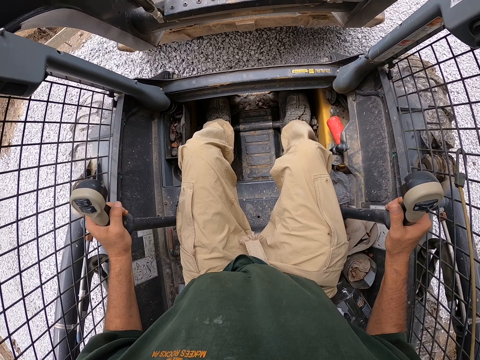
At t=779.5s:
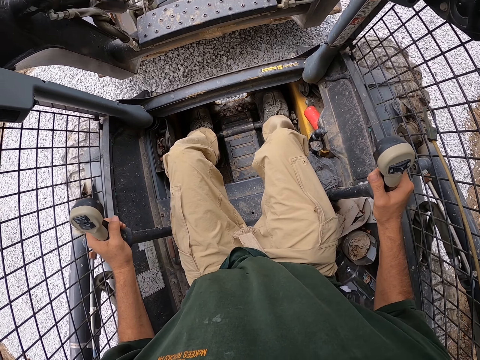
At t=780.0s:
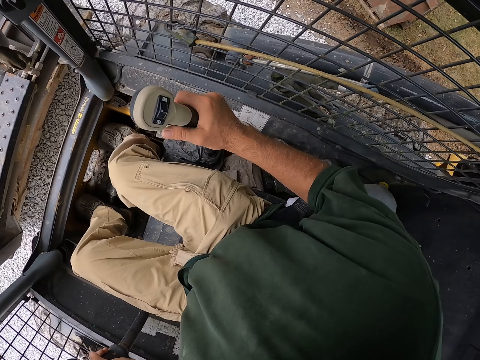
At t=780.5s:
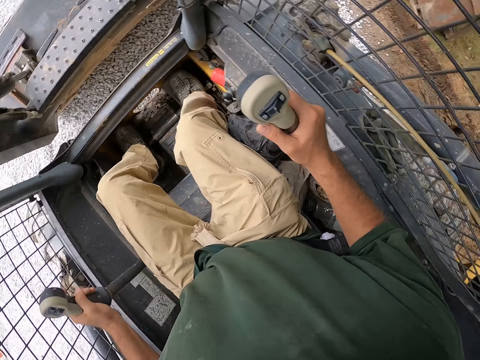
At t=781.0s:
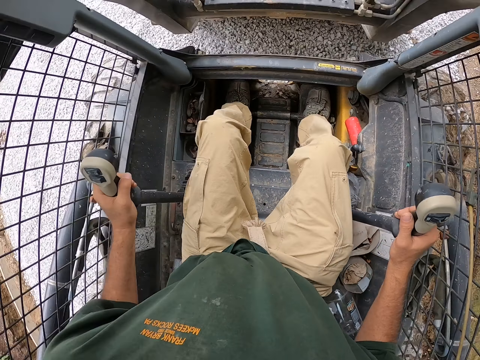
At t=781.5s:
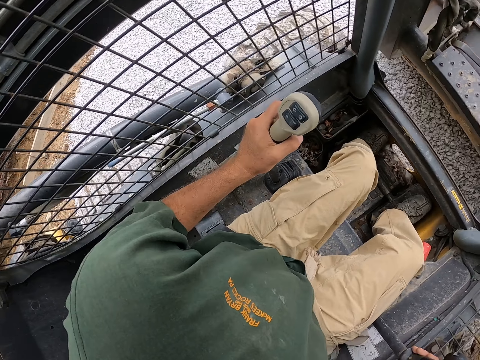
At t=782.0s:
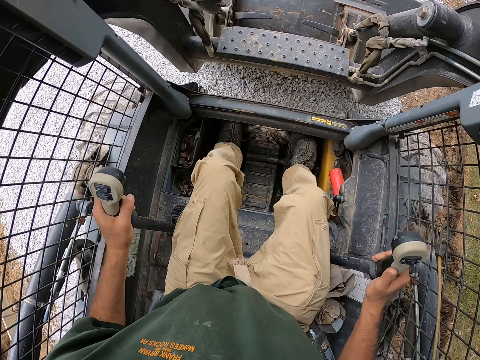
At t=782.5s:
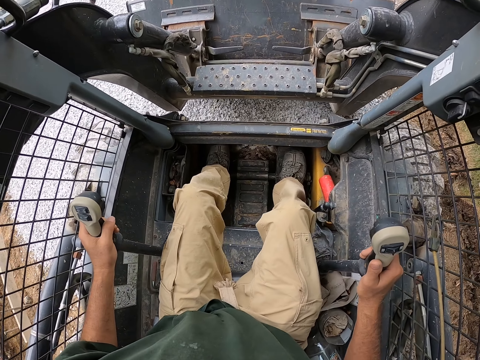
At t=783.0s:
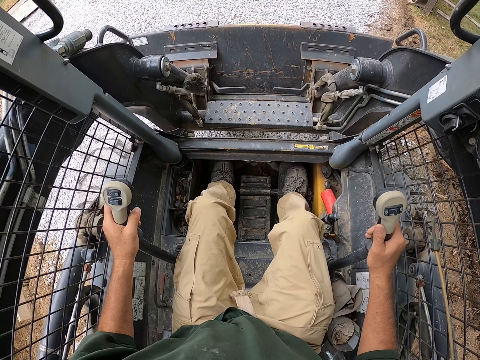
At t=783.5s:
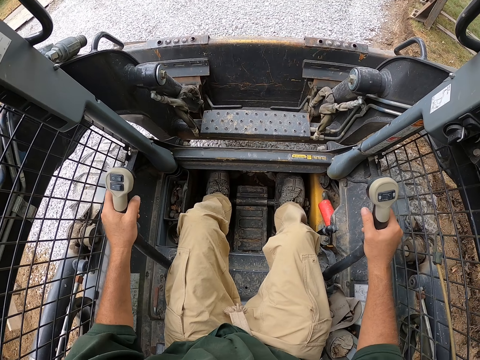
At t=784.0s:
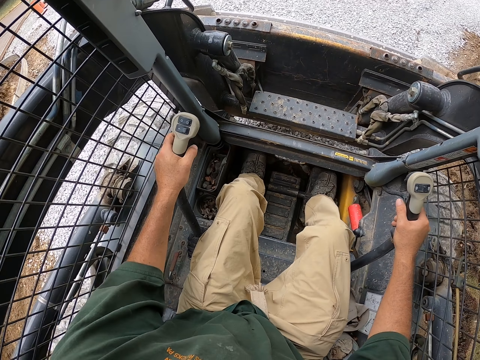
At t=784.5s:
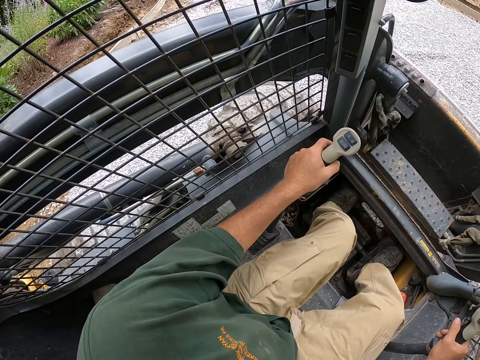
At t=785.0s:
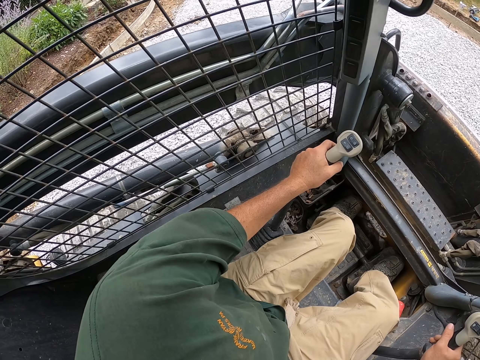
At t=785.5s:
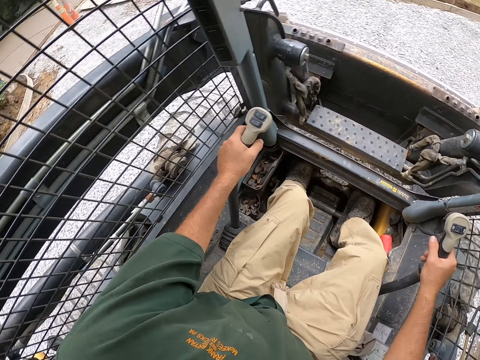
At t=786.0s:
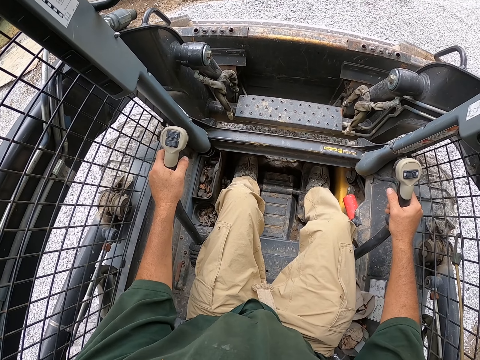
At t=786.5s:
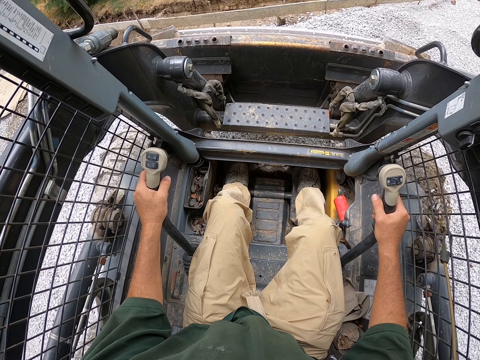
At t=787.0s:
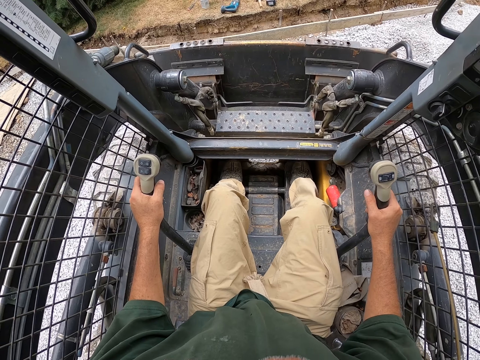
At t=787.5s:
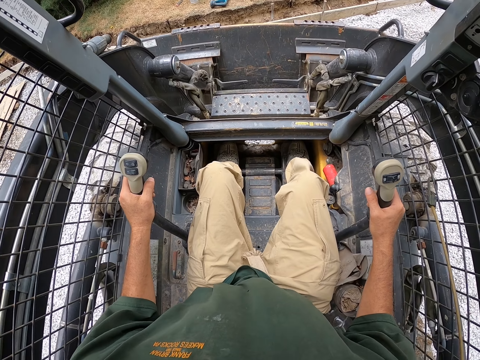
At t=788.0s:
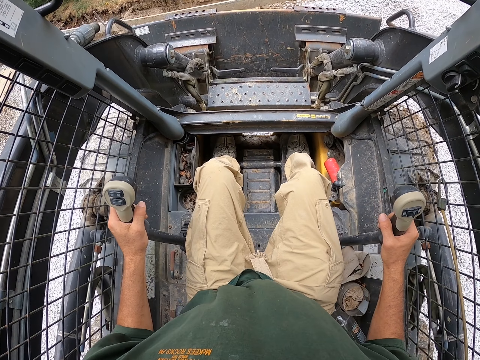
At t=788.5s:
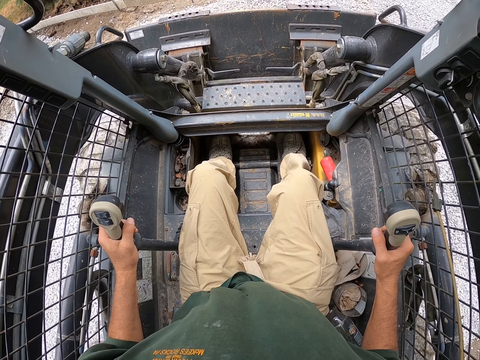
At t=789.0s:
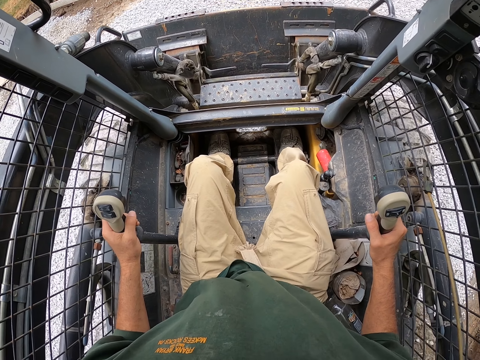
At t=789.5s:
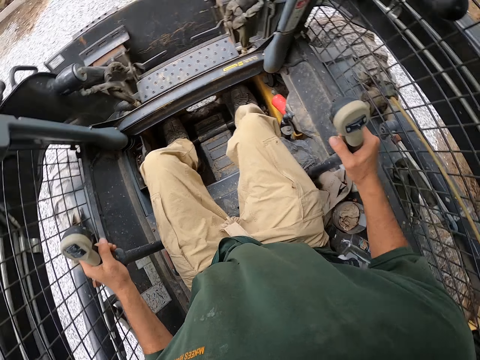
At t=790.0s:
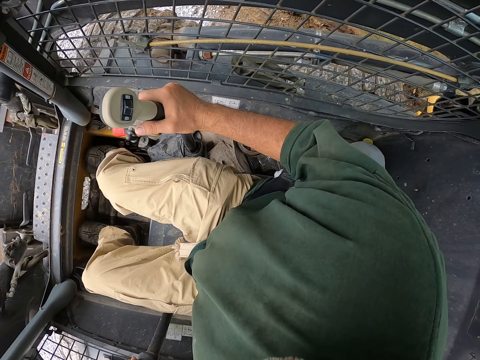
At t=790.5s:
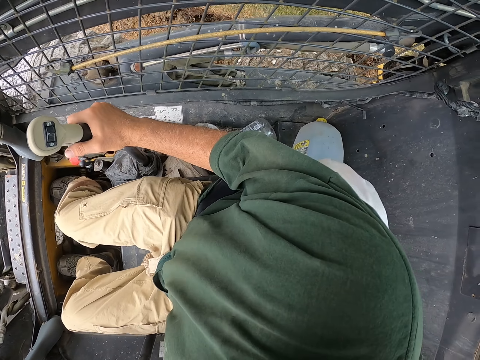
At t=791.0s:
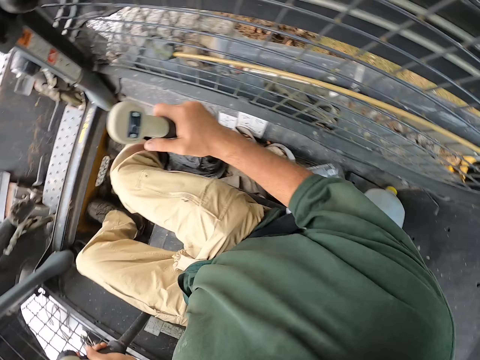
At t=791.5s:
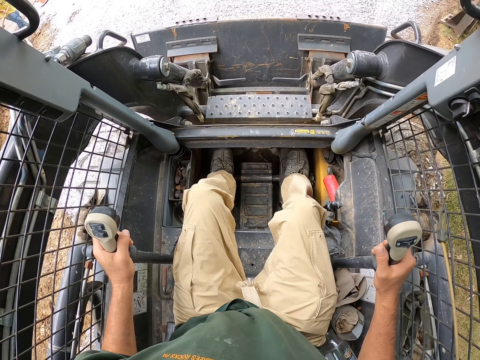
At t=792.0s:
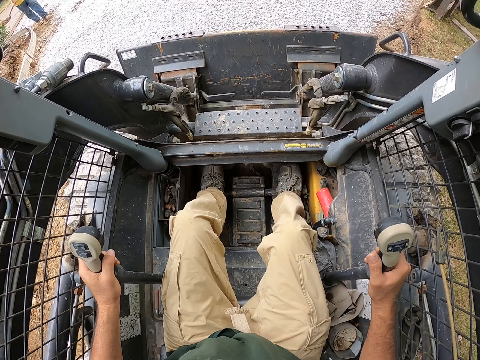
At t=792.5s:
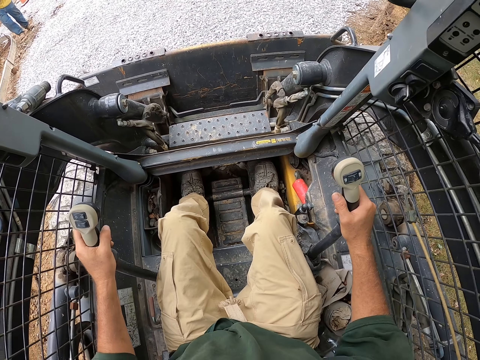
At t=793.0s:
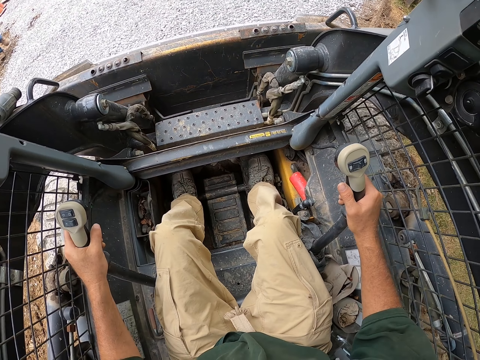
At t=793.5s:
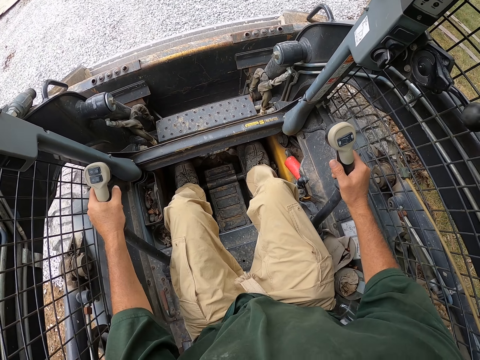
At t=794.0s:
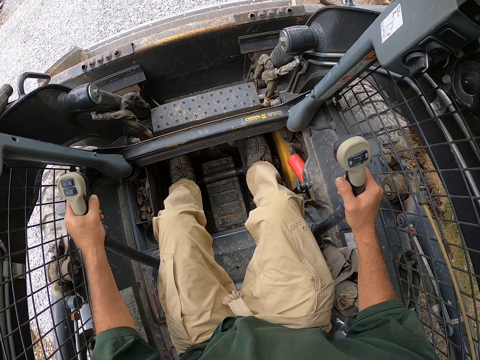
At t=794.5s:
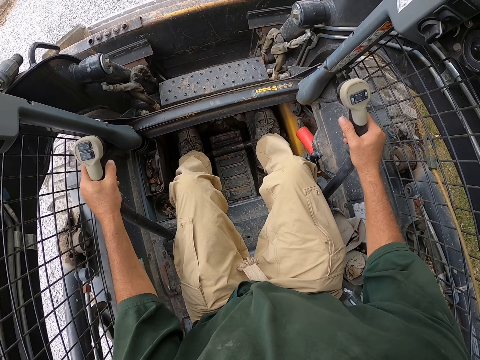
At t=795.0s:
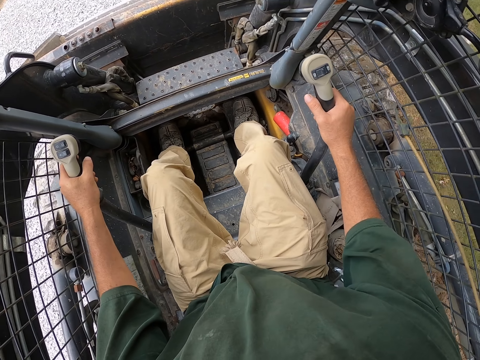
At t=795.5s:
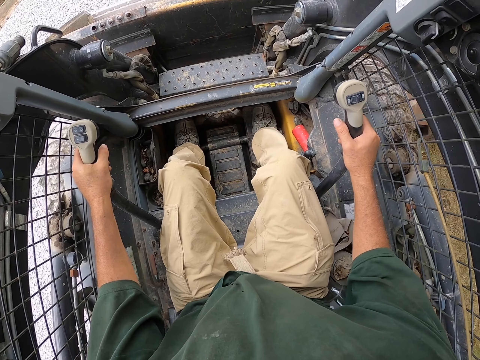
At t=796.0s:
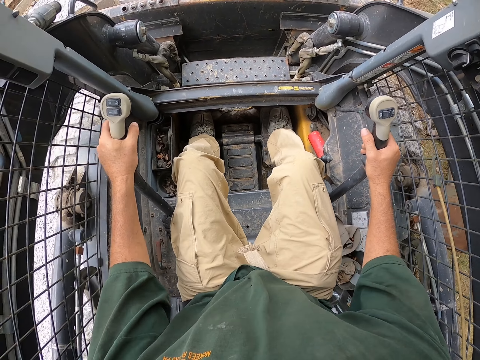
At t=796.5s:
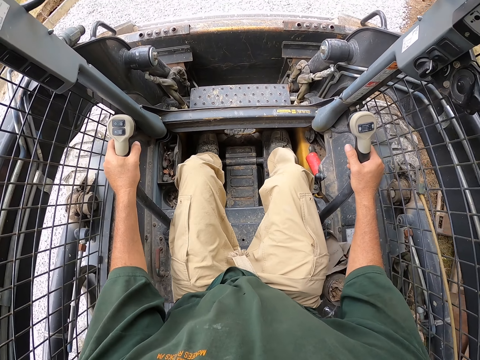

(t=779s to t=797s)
The camera wearer turns his head. He drives the backhoe. He spreads the stones. He turns his head. A man walks around the compound. The camera wearer drives the backhoe.

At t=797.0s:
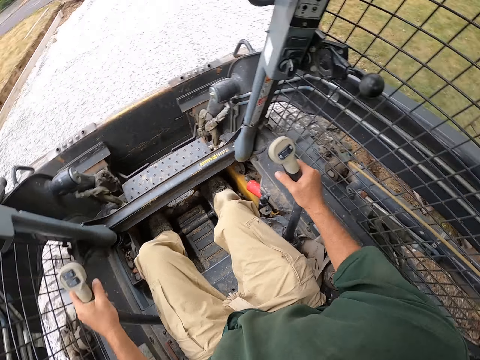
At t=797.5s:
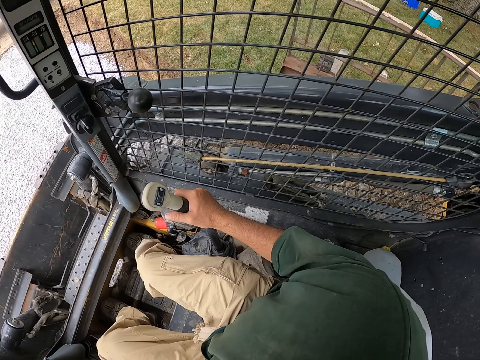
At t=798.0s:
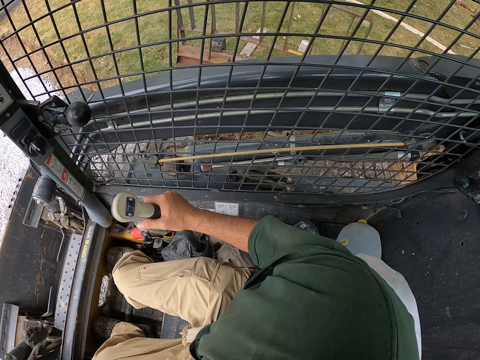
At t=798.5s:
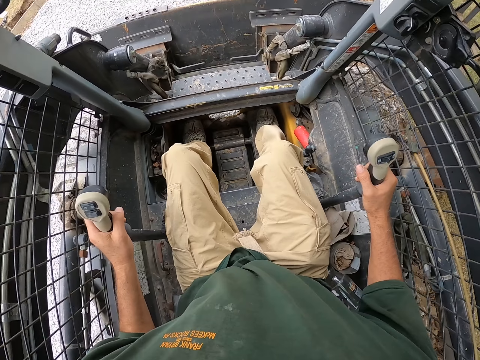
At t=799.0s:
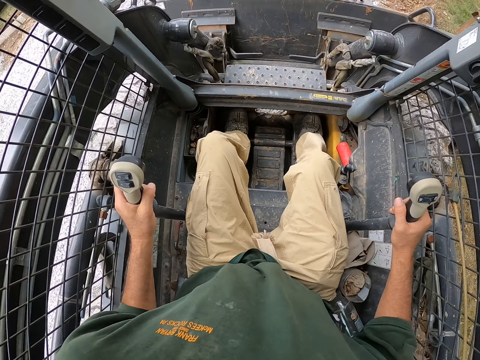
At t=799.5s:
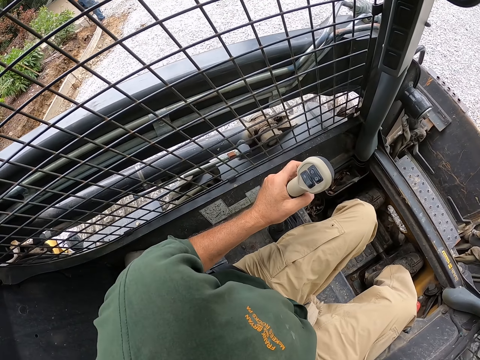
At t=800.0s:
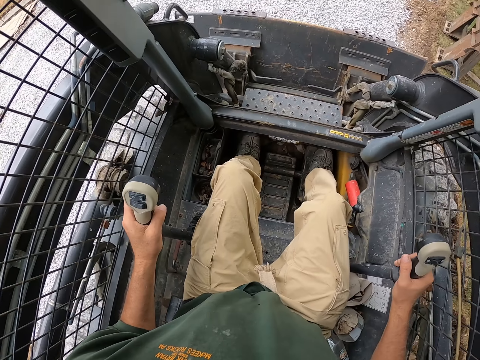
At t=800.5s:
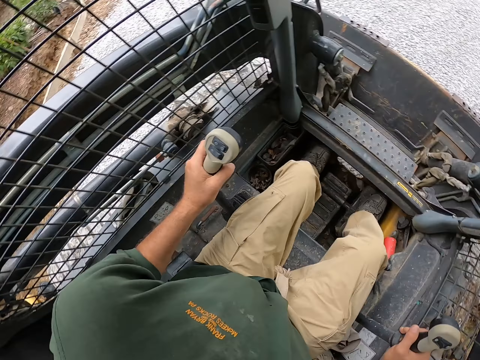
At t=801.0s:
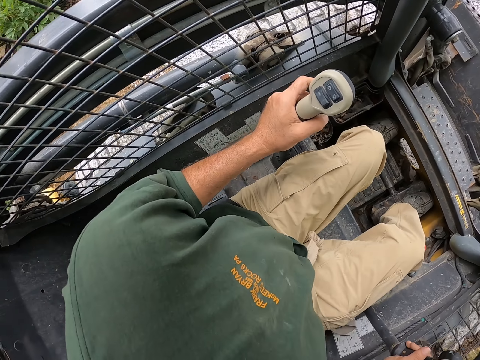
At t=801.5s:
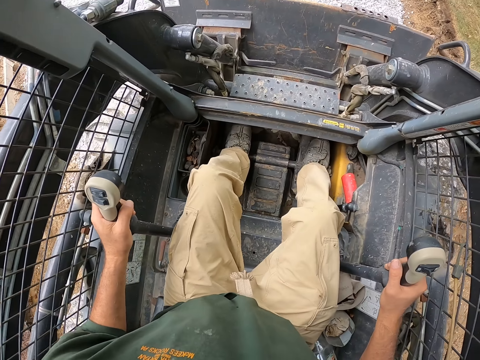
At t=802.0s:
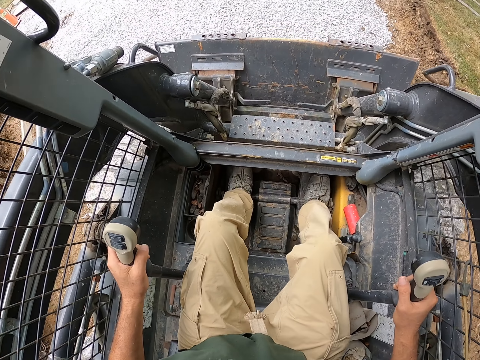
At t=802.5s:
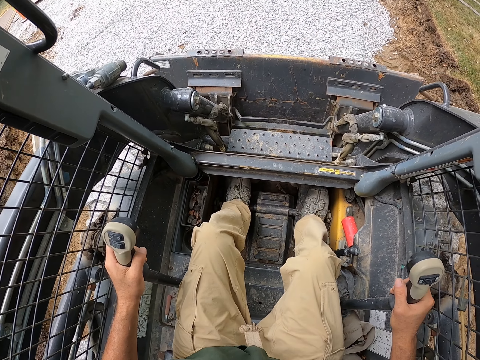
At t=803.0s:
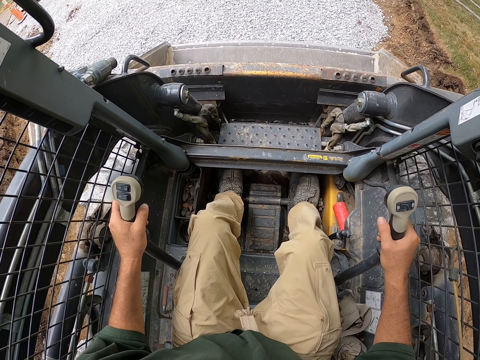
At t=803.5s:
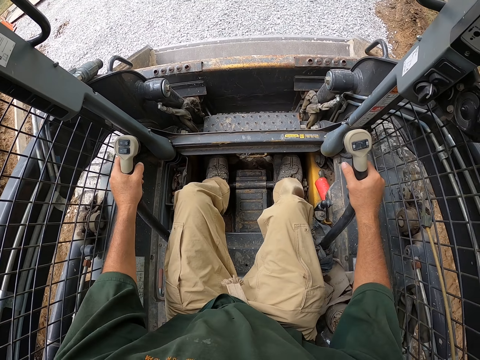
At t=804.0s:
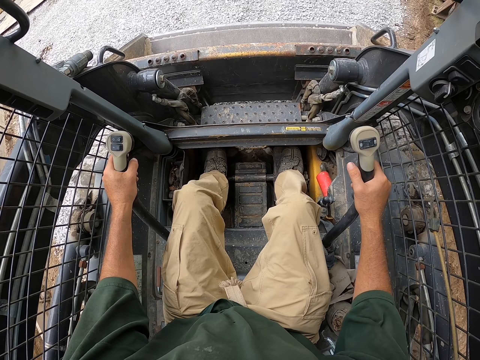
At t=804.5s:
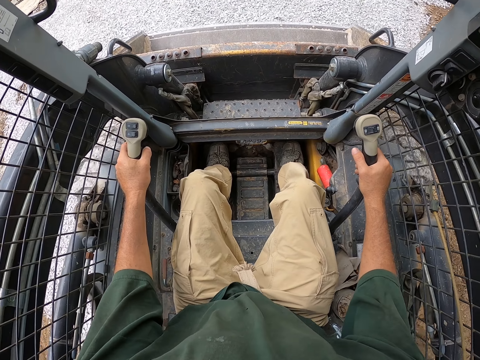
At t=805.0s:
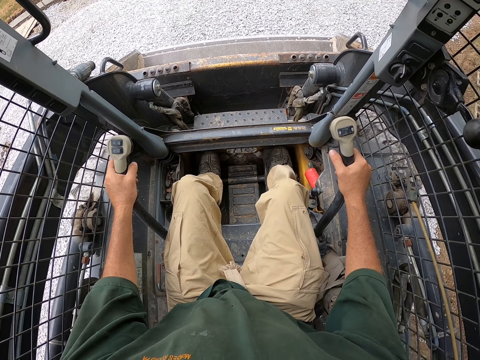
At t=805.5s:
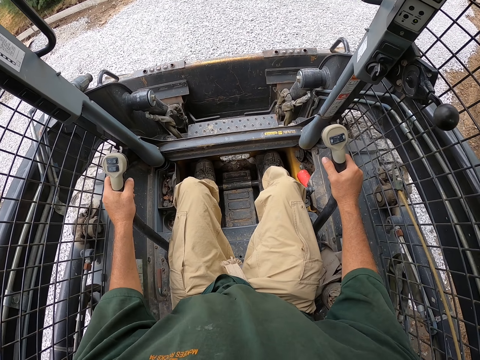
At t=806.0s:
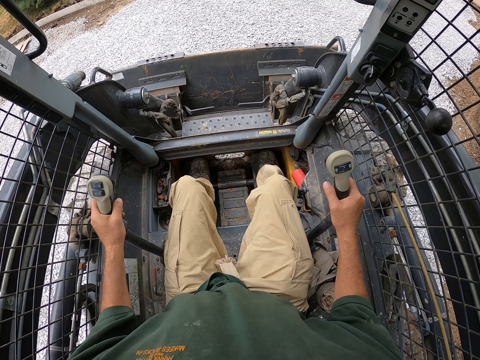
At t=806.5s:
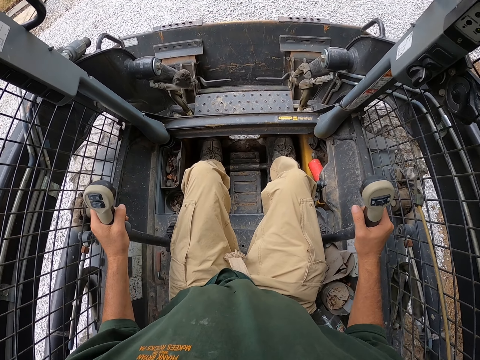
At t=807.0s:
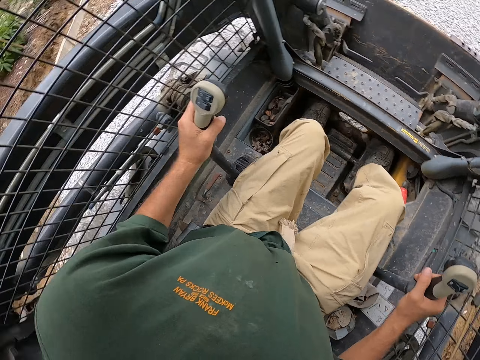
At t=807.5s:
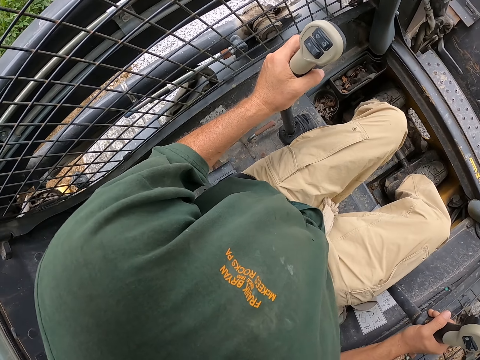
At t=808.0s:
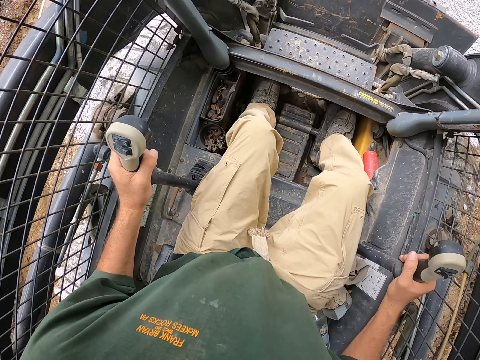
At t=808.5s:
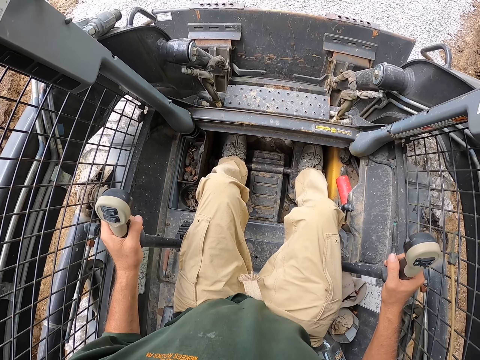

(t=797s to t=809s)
The camera wearer reverses the backhoe. He drives the backhoe. He spreads the stones. He turns his head.
